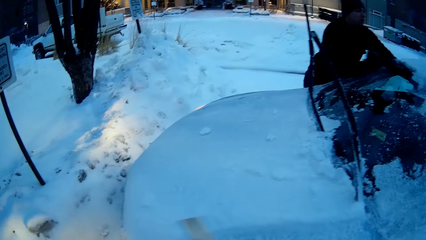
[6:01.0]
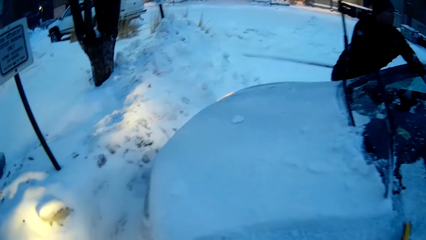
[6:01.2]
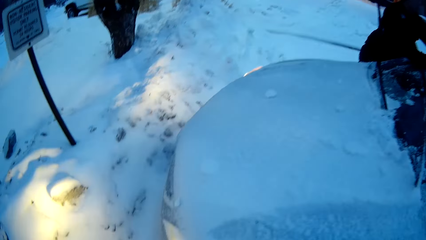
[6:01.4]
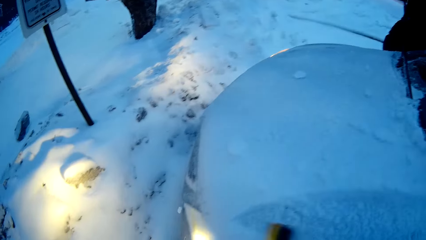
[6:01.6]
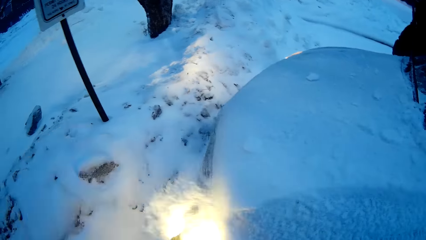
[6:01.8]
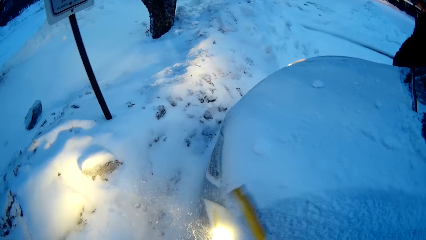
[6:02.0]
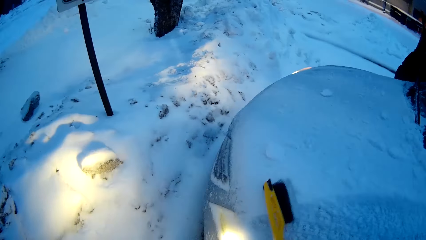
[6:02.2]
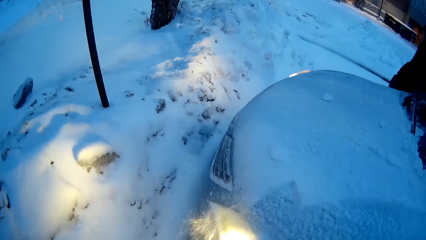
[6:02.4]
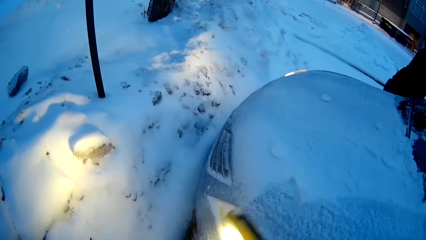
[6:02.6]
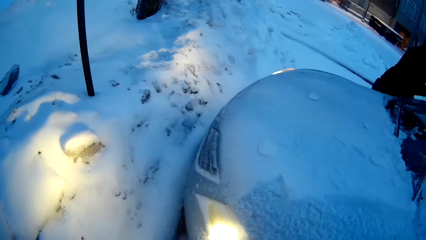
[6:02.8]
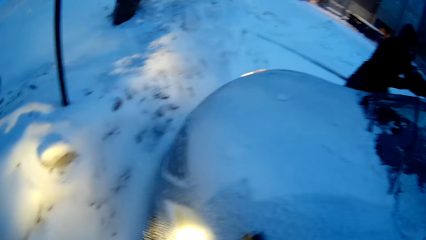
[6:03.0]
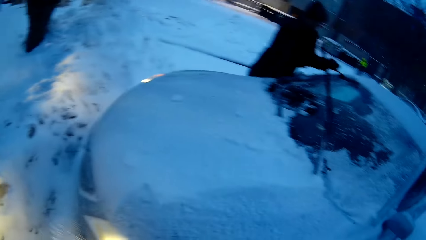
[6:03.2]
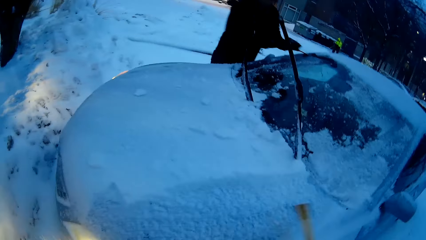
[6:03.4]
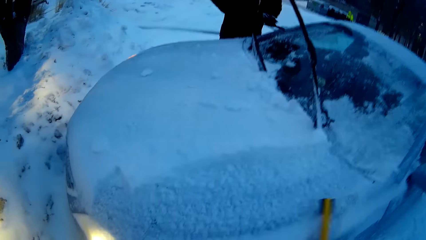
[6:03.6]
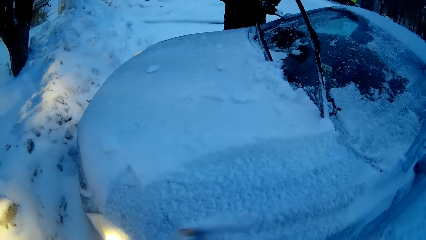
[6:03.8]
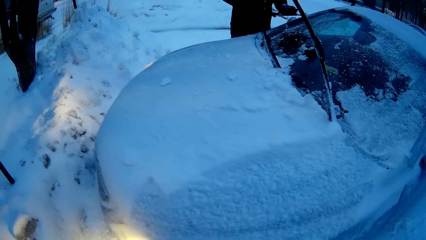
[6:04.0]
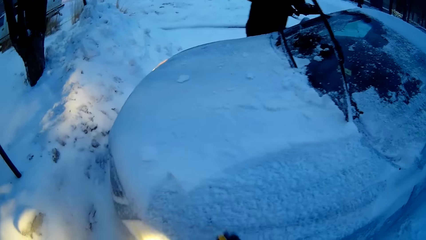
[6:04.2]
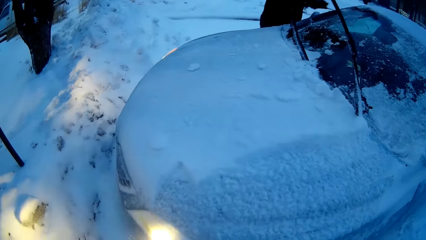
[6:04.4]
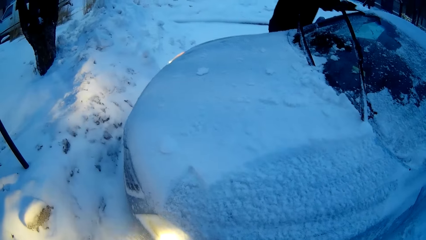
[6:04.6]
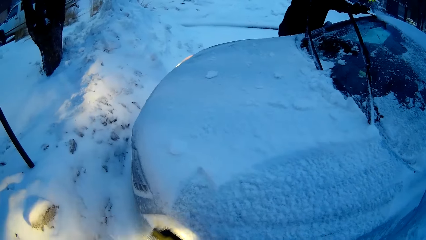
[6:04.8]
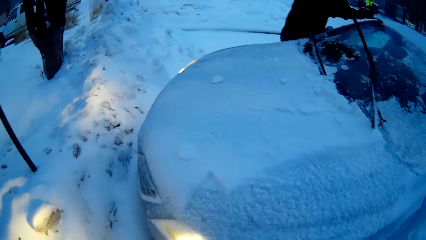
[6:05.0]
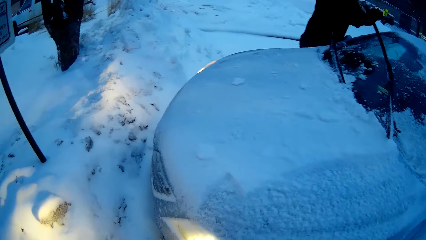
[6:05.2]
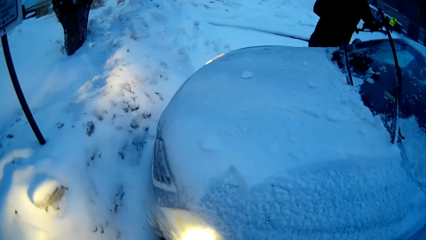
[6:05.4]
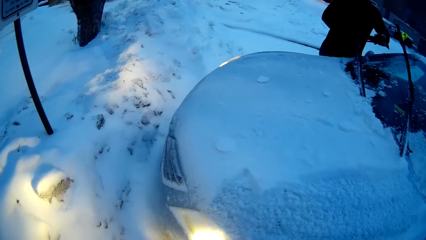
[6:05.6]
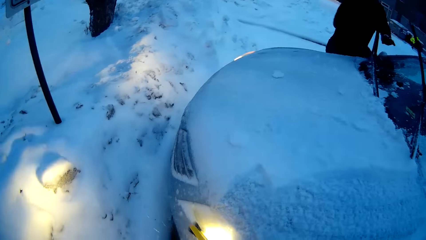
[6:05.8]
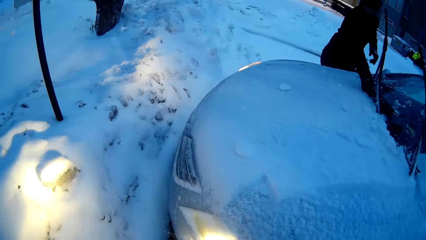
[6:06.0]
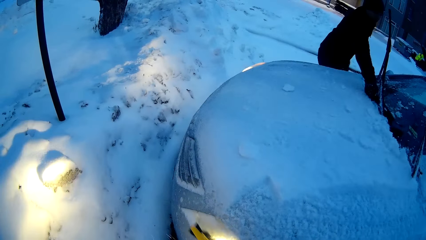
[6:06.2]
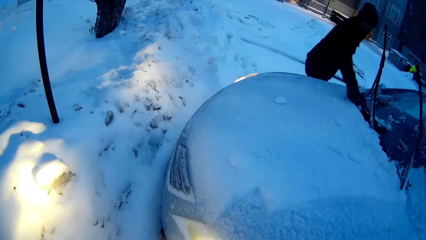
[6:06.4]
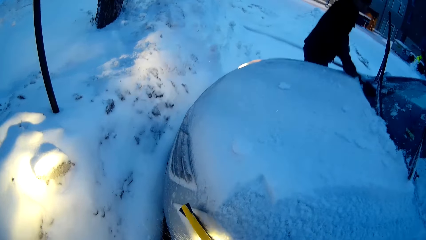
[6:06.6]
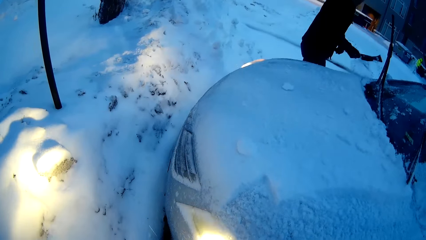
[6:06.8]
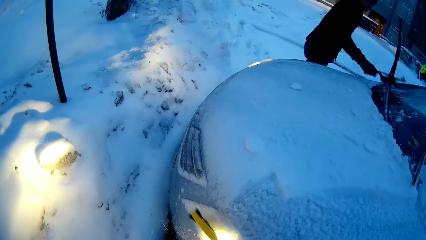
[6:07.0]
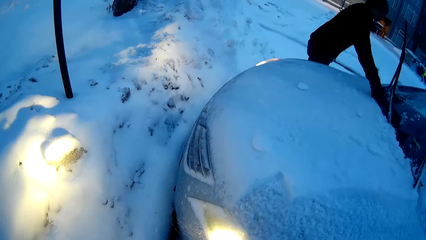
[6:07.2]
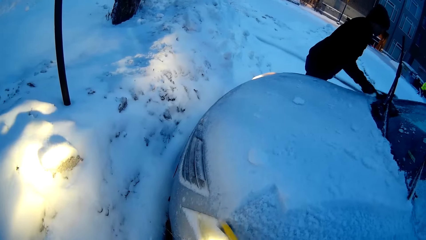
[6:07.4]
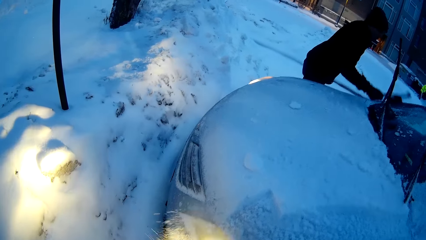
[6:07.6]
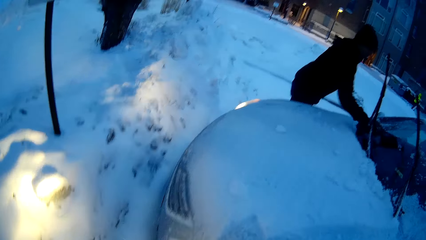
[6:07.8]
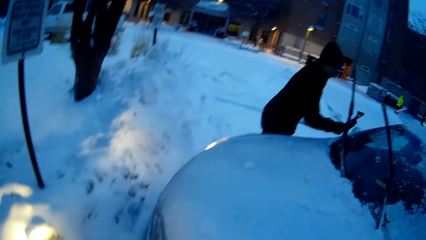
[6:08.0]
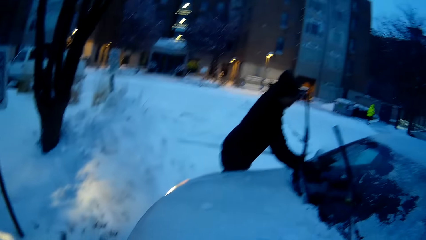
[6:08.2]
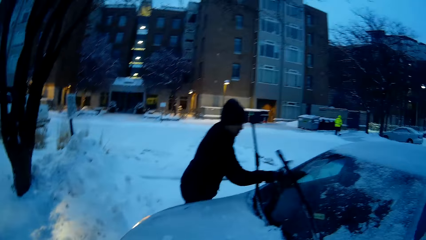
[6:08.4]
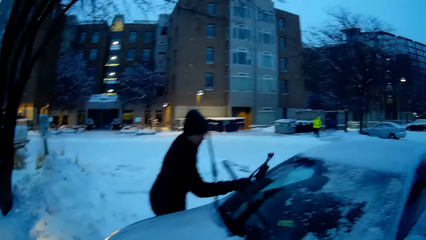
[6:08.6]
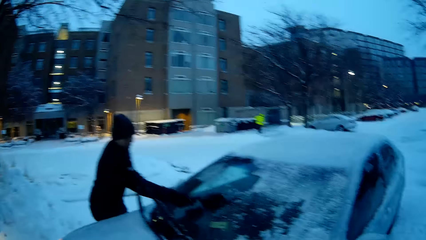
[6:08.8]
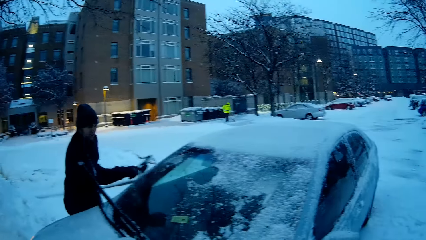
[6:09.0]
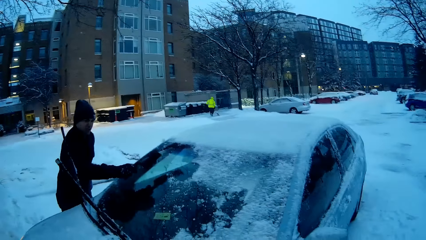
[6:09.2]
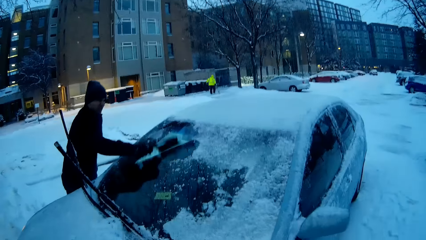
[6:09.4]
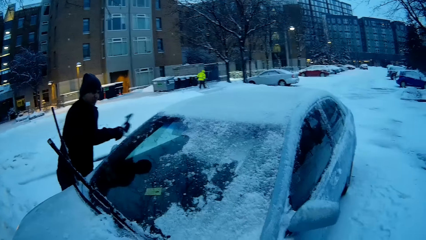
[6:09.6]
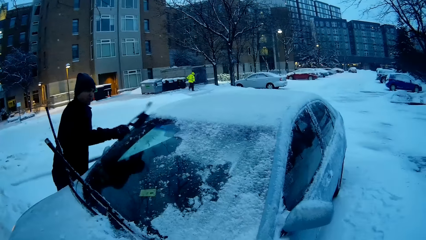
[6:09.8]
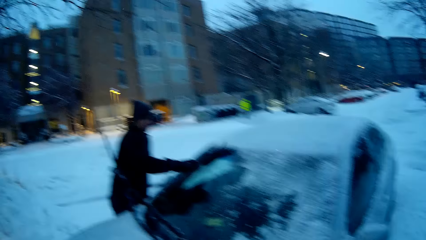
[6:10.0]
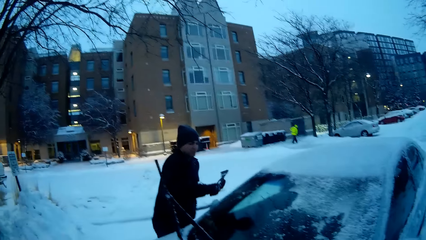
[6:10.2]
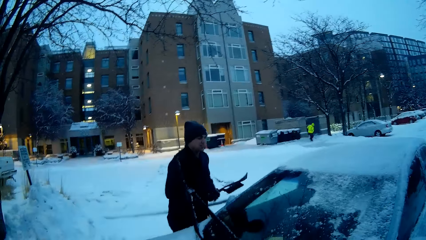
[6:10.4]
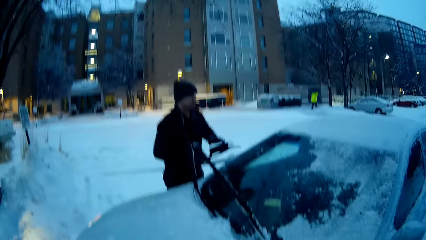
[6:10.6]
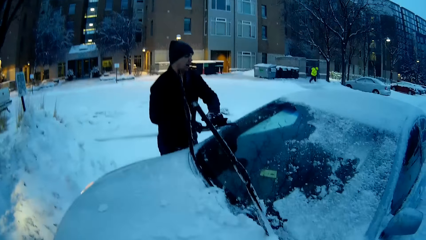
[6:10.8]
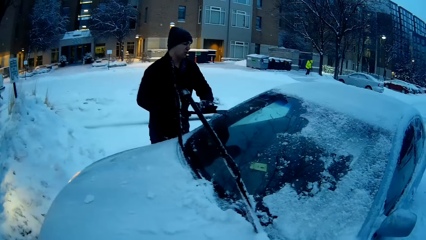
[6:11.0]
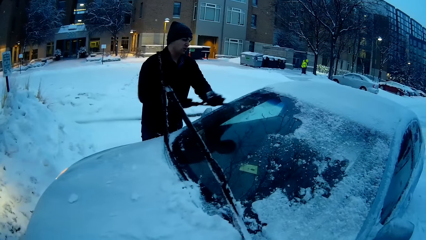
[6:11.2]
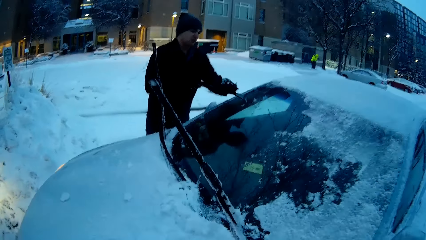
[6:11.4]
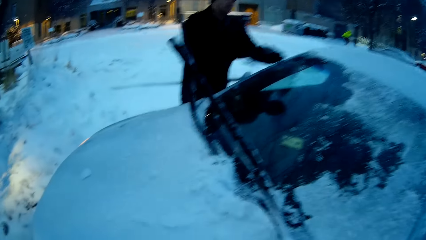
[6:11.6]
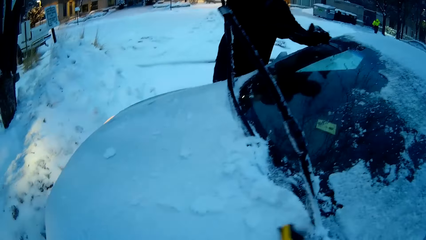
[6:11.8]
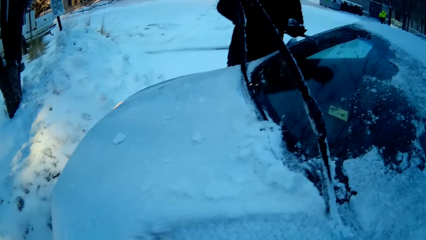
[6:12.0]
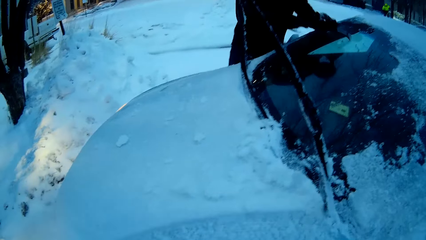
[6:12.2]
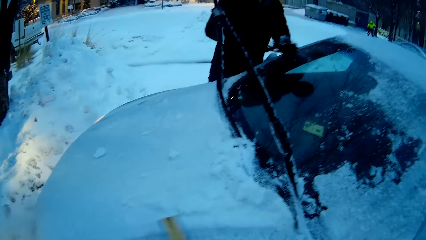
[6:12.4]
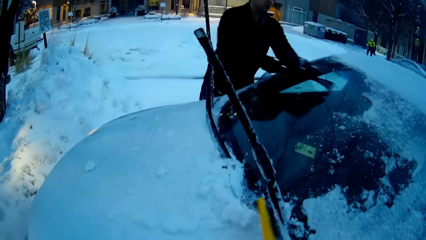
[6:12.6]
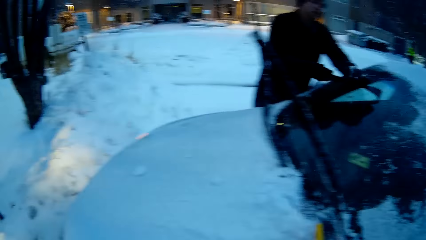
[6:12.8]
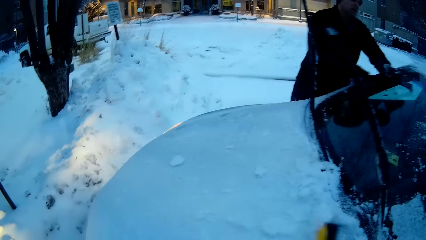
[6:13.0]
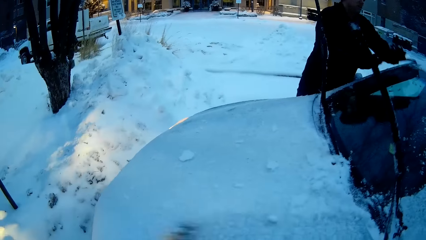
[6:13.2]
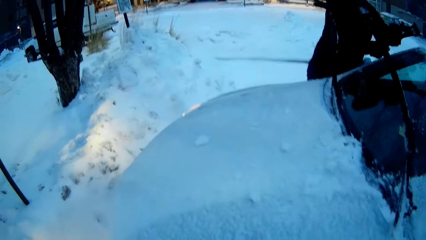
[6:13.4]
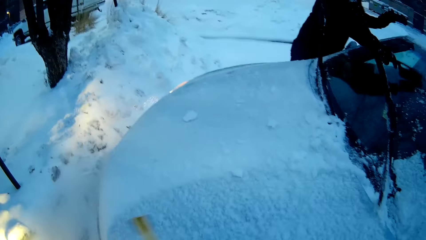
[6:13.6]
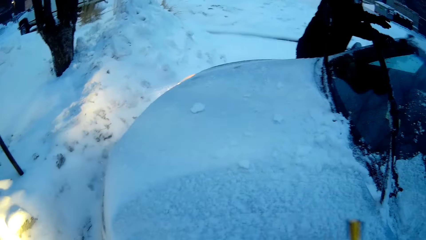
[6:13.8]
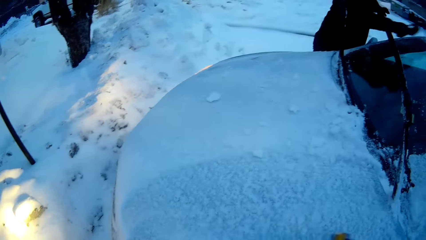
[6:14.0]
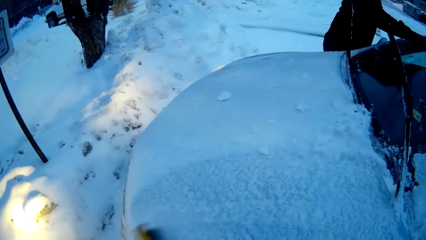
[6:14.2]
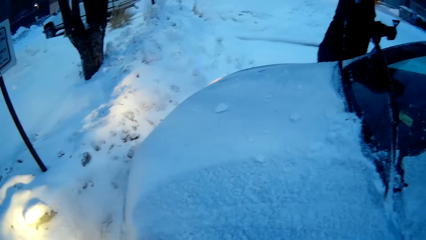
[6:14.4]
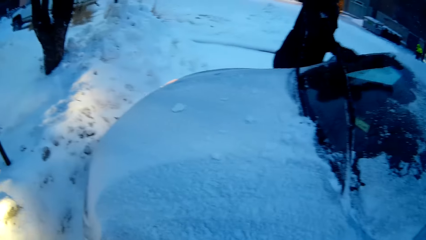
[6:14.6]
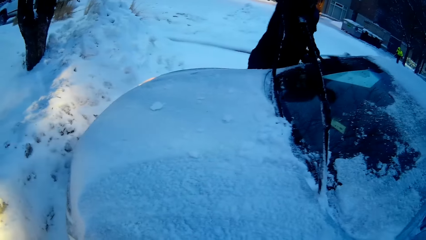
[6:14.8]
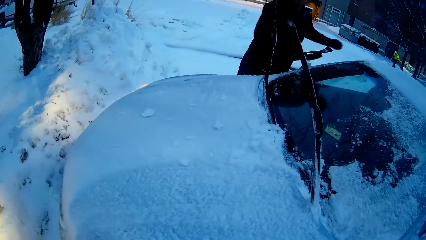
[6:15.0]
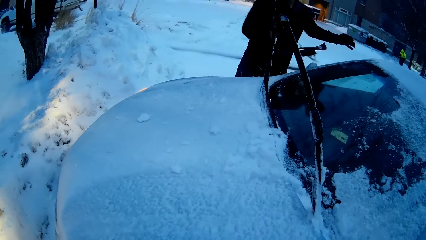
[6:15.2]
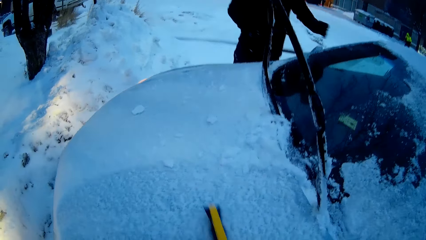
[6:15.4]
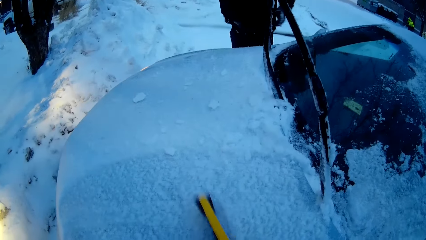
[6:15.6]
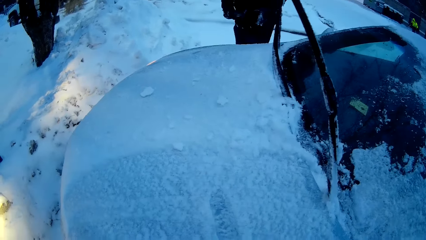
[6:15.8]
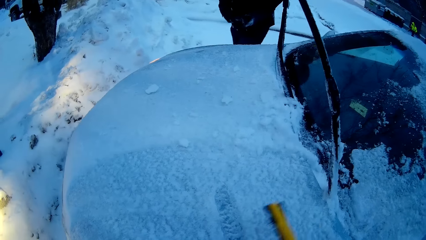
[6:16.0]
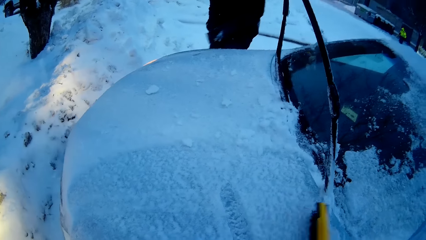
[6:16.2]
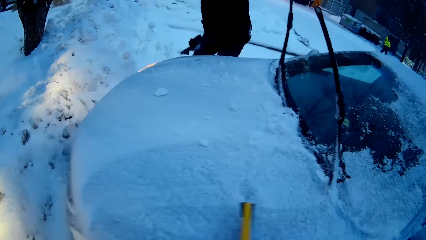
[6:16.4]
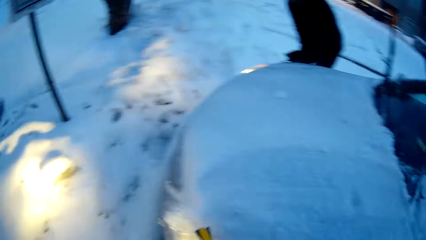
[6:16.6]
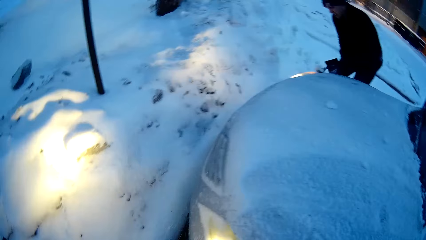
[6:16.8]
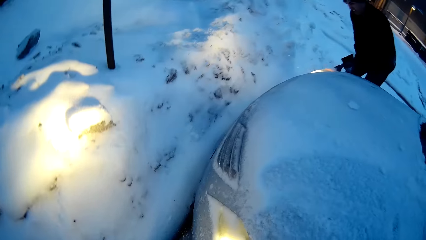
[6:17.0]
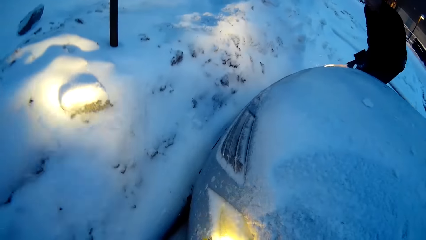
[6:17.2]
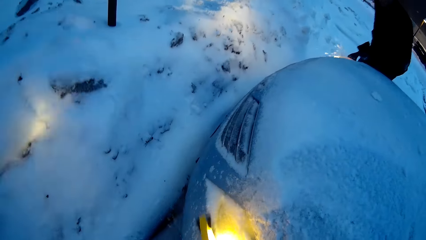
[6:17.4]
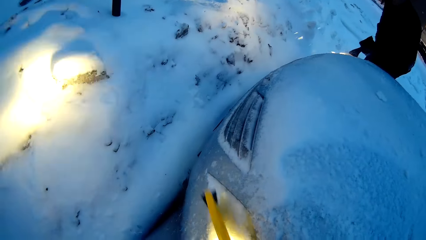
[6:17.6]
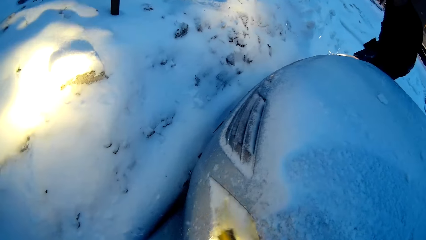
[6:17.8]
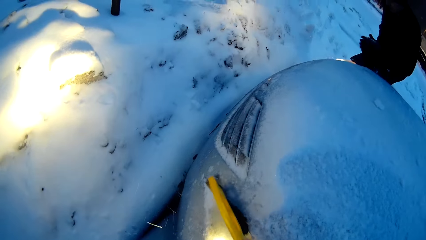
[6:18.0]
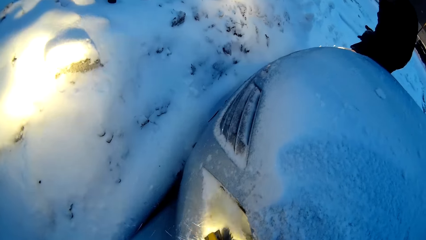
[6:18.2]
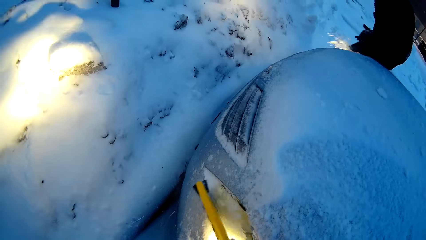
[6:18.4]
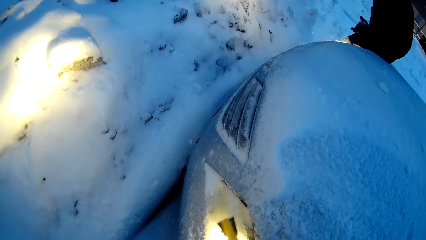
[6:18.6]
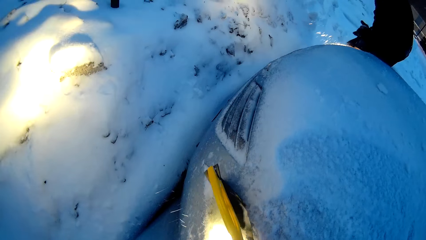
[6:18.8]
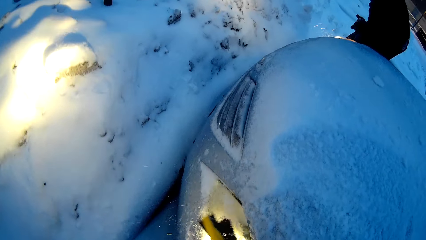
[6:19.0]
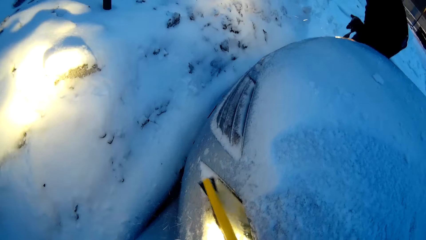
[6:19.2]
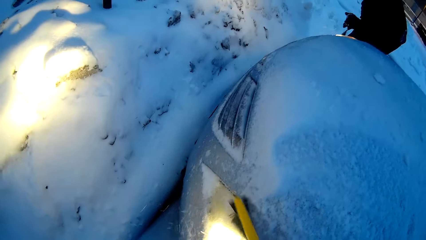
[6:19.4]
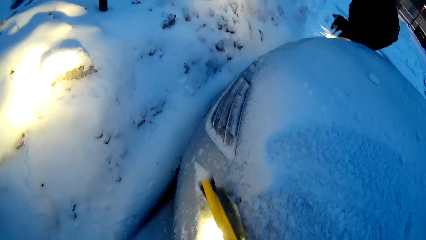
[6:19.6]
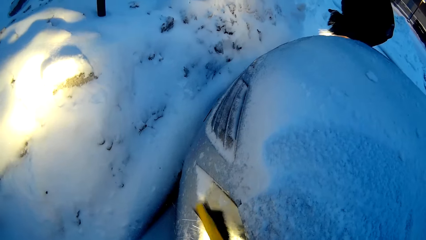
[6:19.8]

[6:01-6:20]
The camera wearer cleans snow from the car. A man changes position. The man removes the snow from the car with the snow removal tool.
